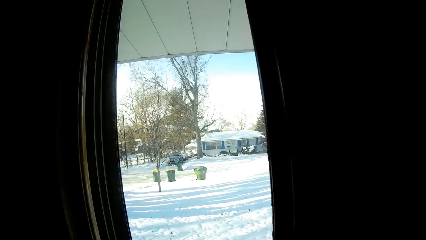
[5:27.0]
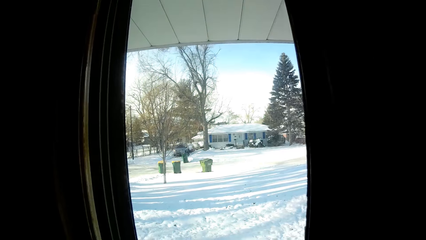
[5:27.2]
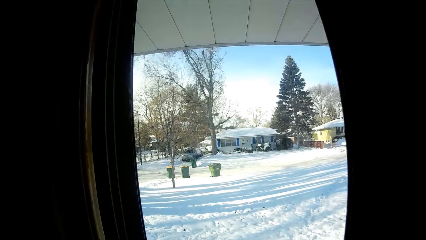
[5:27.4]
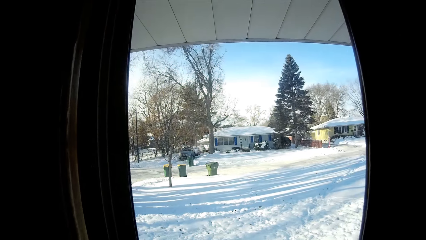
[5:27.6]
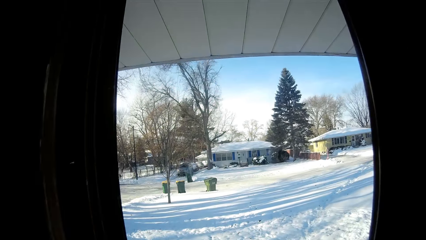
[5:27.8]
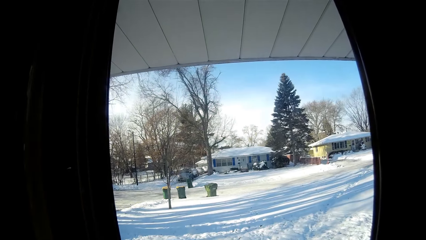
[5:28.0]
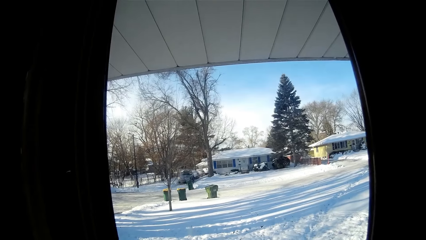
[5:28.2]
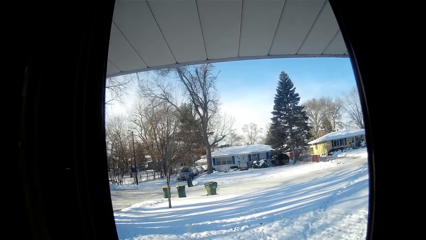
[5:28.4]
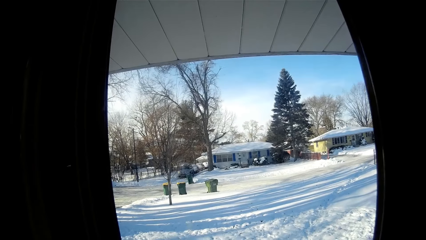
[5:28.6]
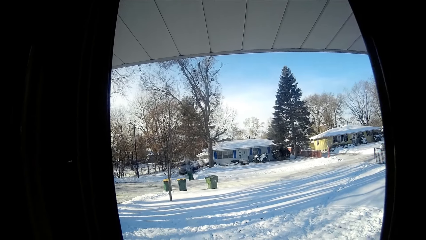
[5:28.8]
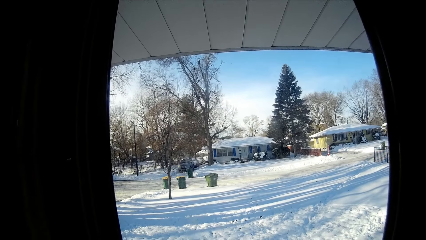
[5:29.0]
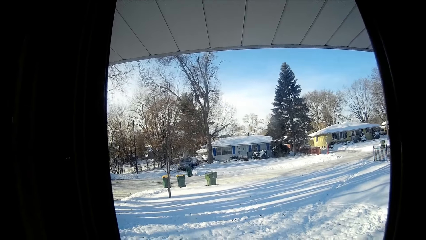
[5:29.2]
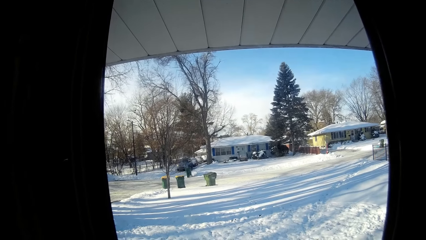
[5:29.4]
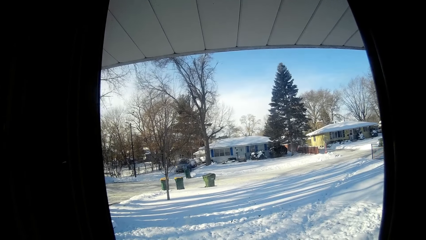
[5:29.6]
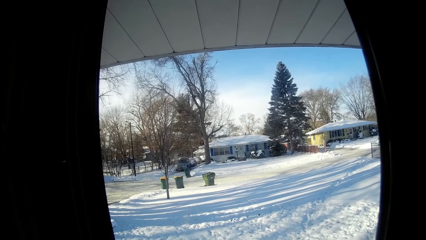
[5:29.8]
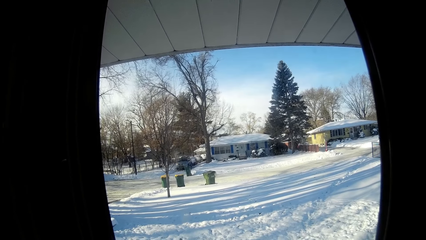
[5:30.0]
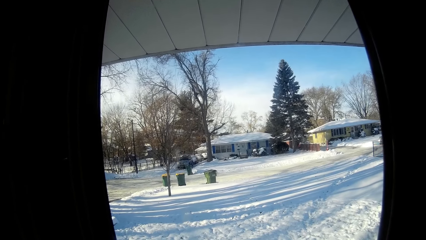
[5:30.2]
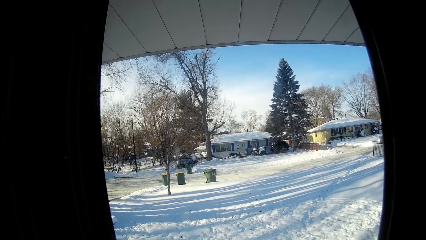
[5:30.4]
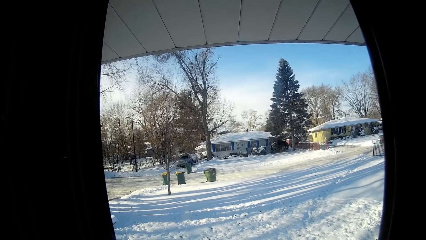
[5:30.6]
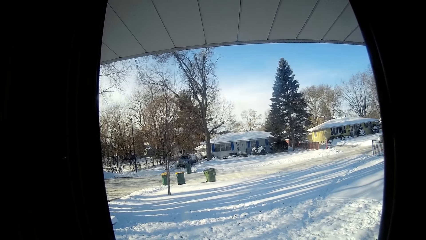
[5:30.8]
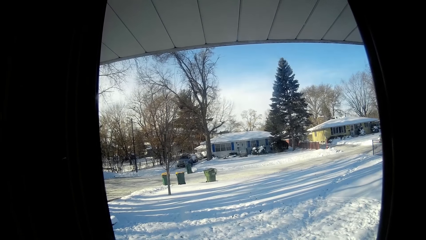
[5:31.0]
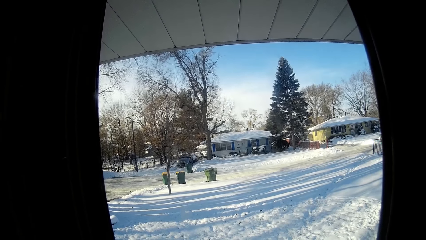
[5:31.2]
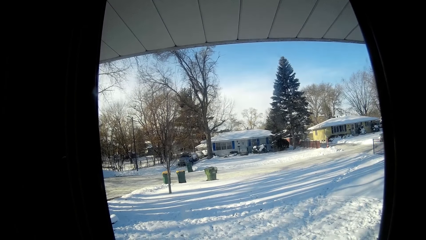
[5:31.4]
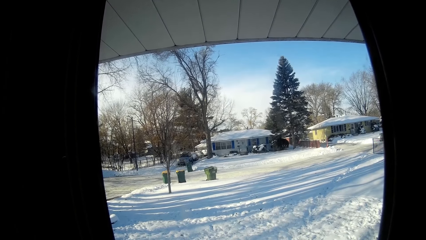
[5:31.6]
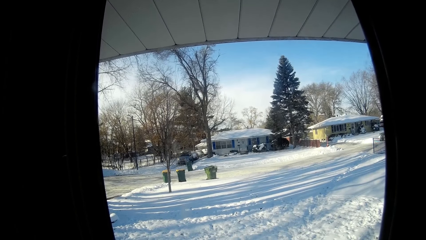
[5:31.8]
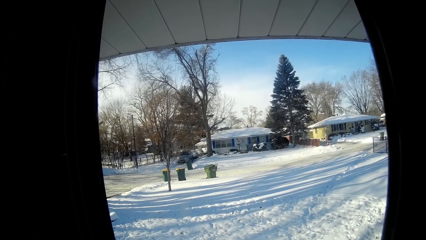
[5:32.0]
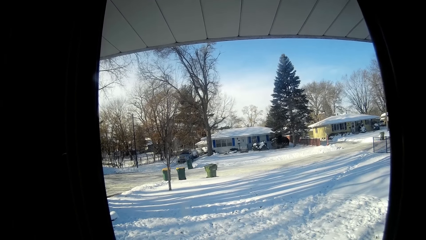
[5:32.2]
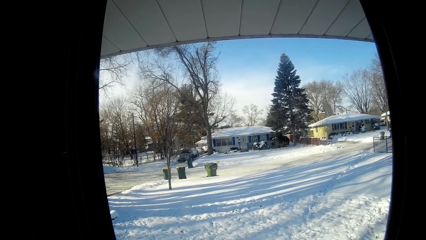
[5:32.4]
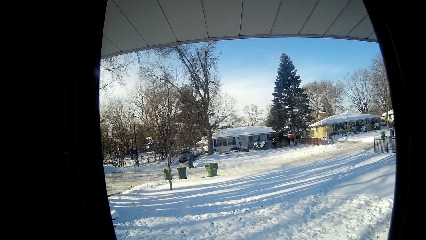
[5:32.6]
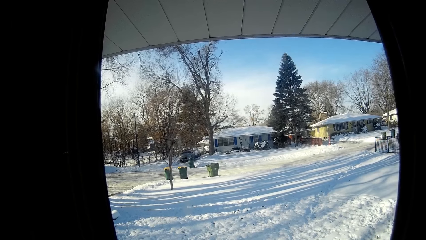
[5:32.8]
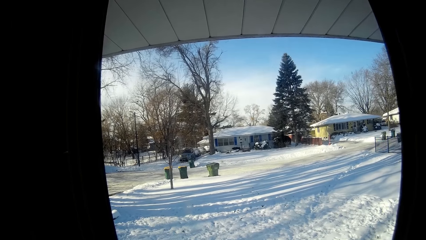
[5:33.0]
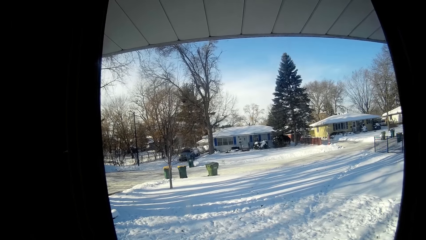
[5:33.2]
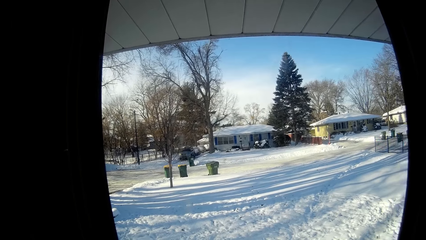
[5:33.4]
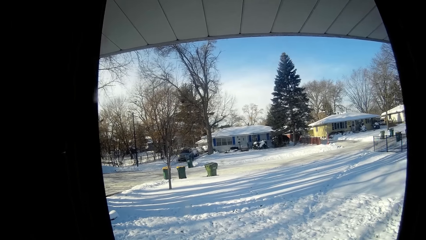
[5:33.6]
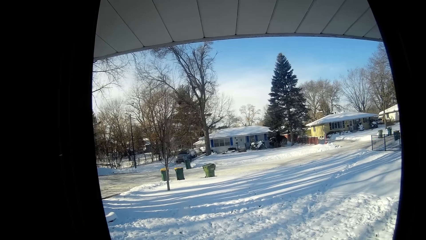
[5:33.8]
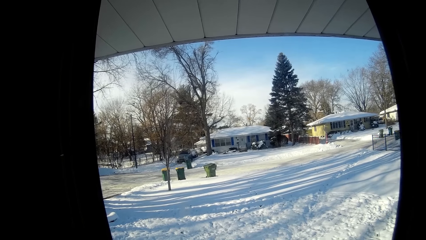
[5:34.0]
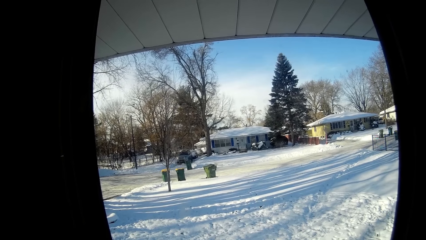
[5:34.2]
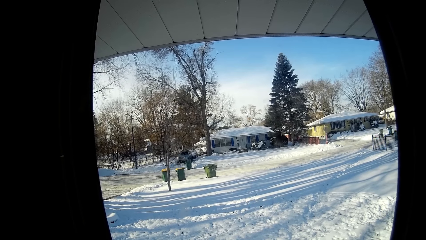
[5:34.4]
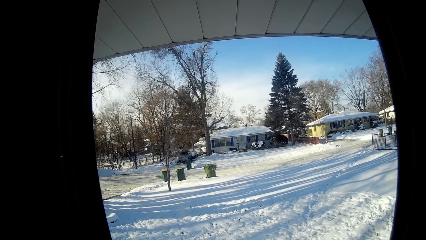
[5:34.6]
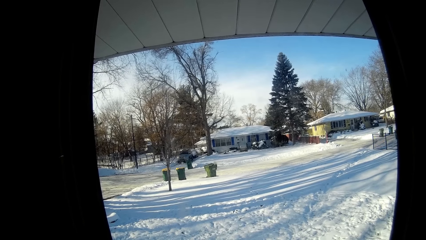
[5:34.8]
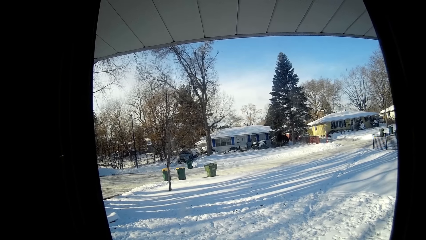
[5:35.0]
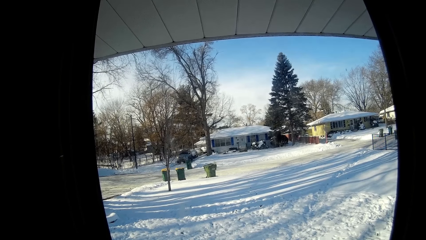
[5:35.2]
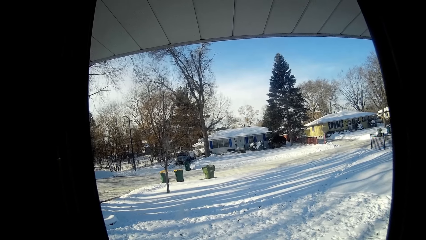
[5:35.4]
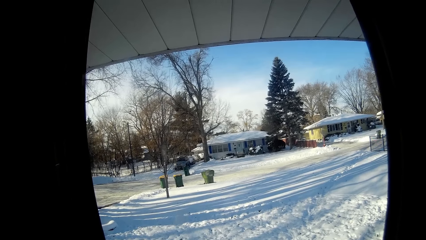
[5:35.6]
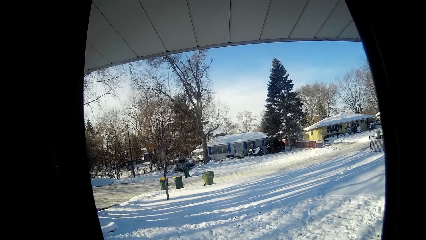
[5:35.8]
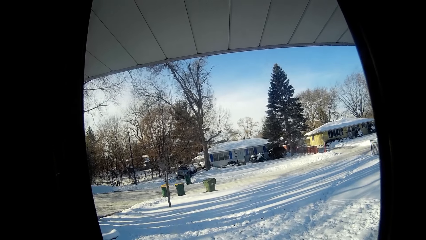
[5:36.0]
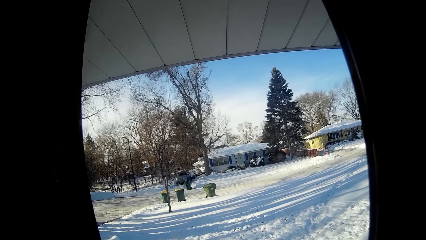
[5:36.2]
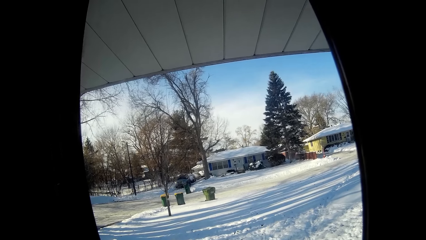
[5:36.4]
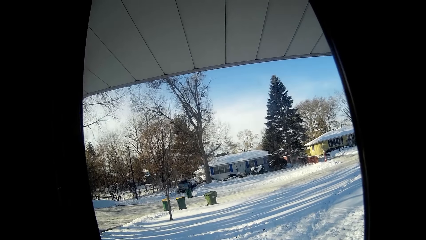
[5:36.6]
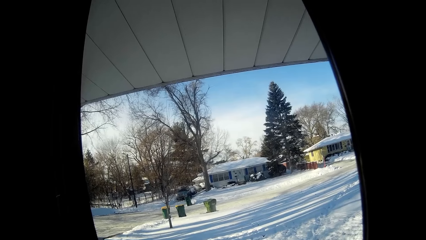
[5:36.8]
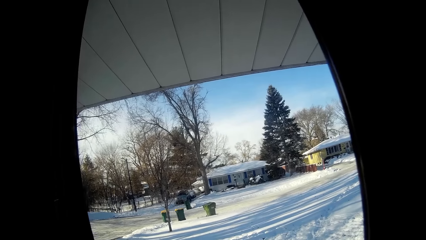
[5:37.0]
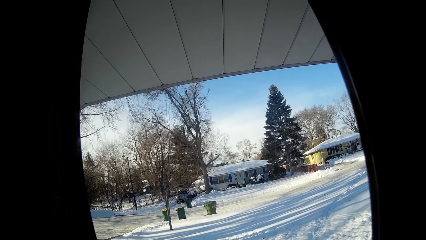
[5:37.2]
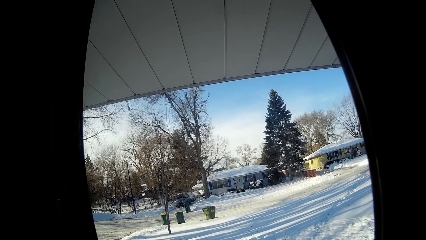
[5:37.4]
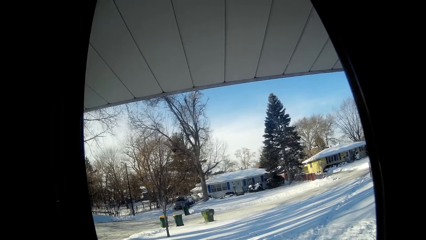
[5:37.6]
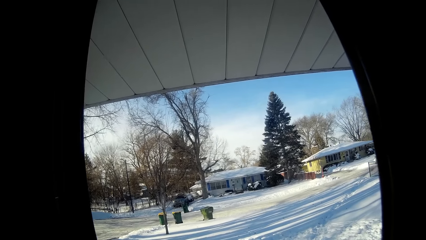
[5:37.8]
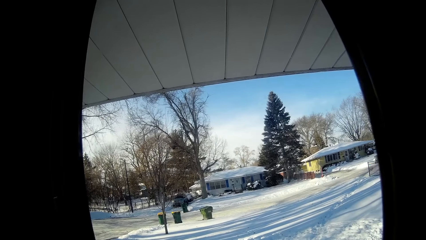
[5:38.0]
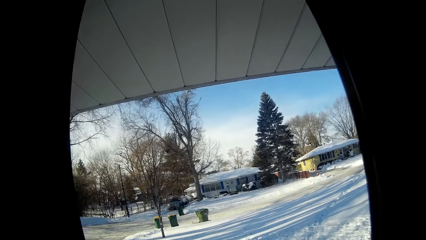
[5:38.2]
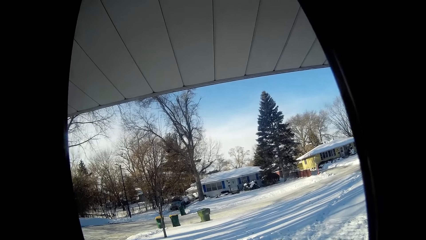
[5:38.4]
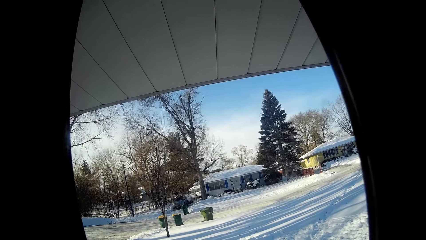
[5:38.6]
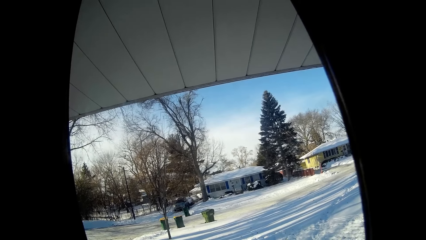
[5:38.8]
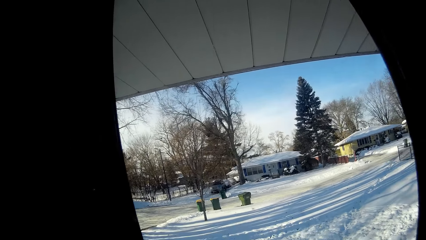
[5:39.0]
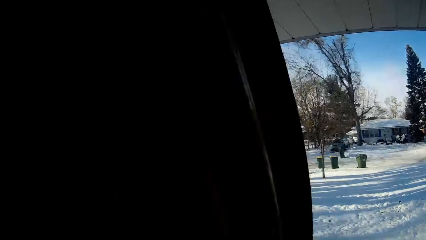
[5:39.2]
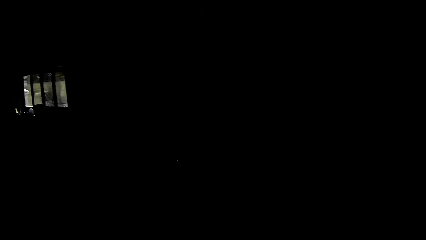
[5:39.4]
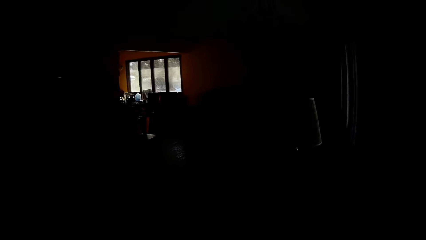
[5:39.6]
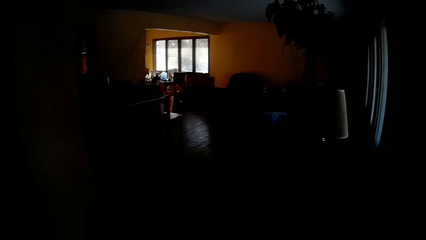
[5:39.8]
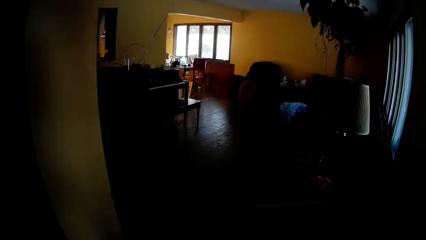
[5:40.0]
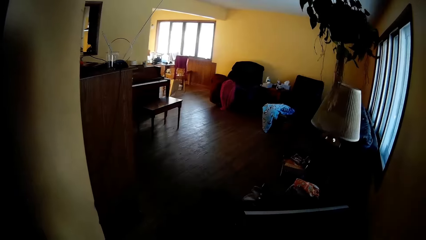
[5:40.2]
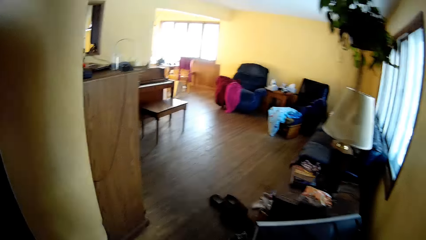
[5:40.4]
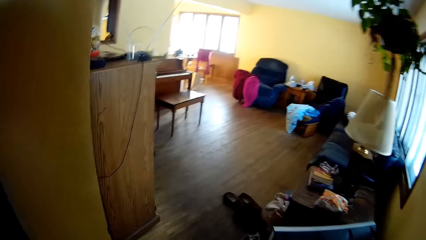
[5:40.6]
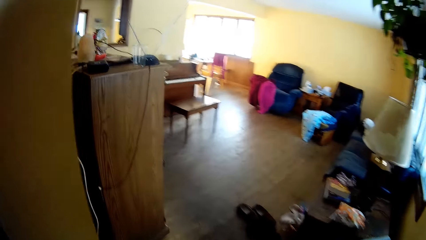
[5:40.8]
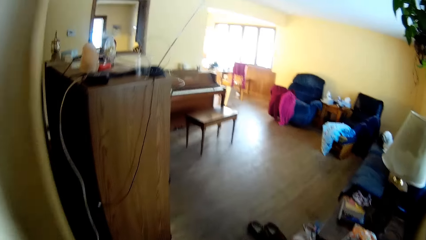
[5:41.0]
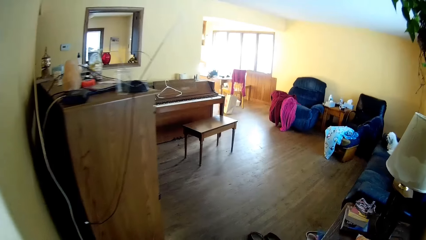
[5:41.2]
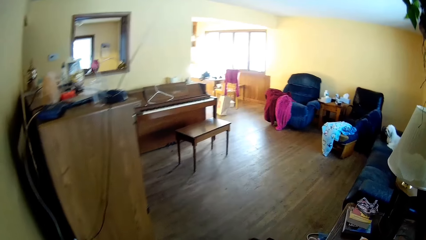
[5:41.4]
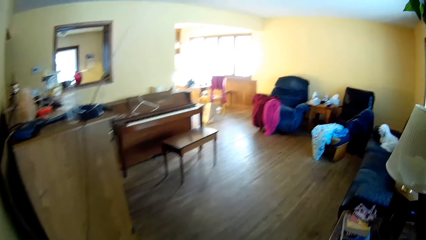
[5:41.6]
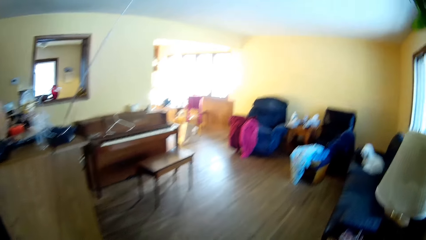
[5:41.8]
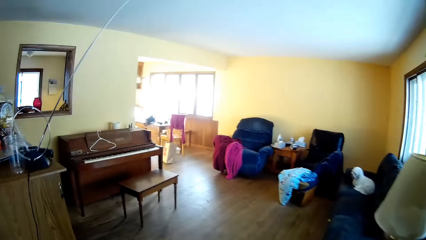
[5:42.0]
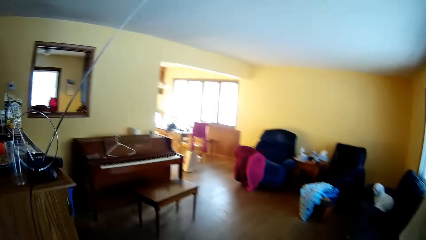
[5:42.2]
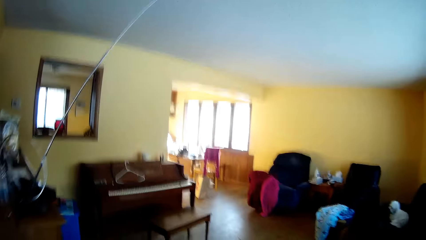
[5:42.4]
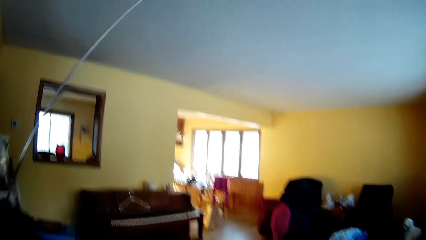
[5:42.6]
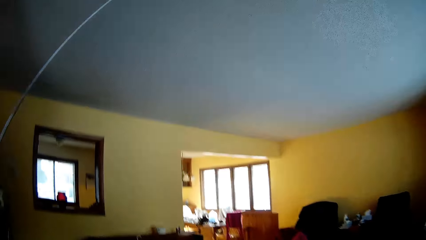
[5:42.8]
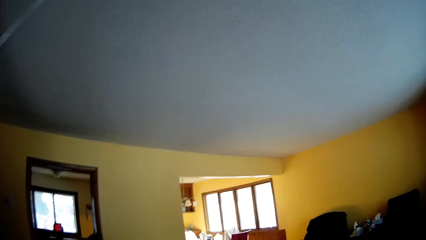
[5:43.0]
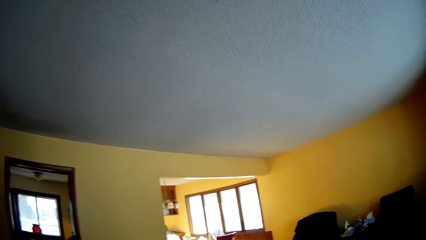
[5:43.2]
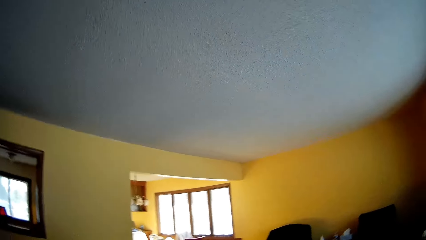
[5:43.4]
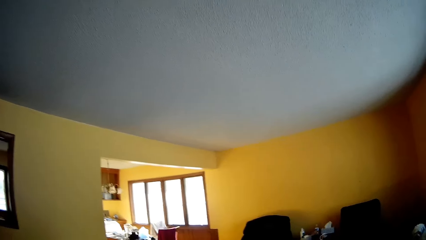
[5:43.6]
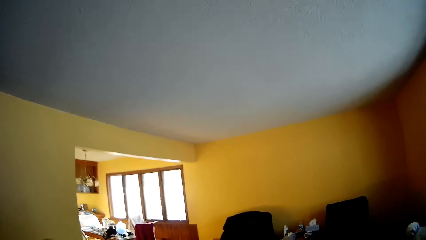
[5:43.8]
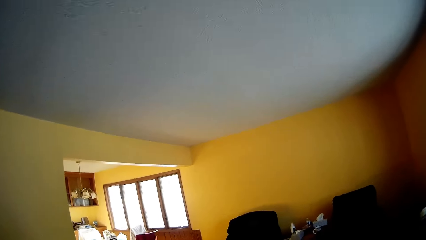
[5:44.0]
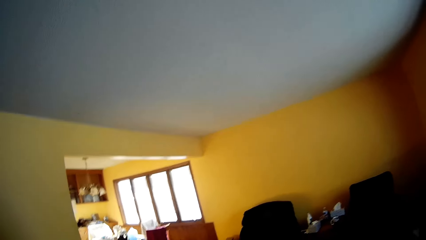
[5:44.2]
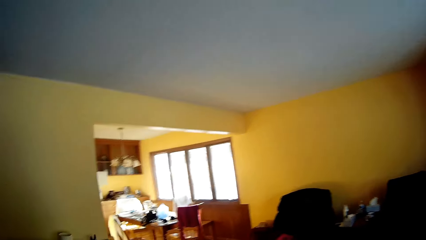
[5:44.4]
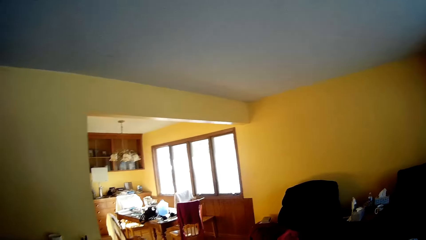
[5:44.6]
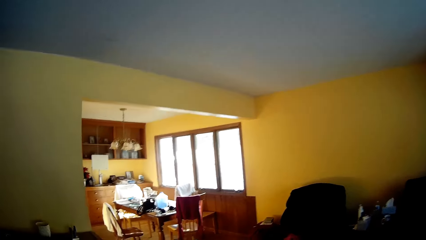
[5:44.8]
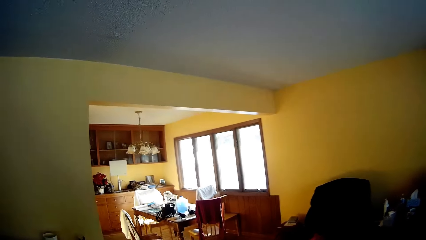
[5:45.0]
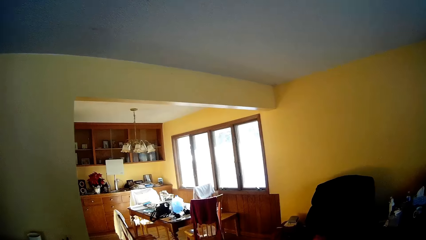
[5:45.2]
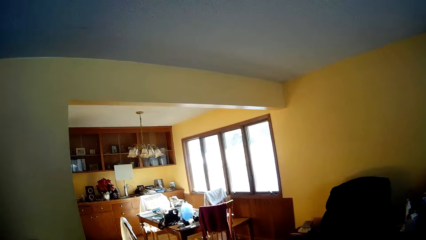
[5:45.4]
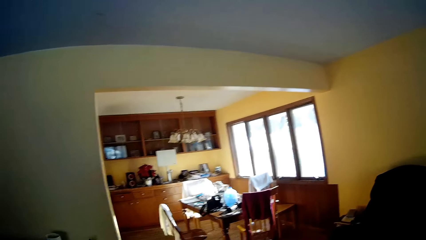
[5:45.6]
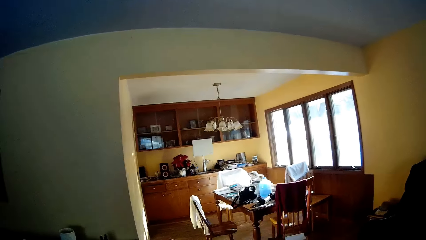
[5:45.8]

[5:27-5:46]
The camera wearer looks through the door. They walk away from the door and walk around the house.
